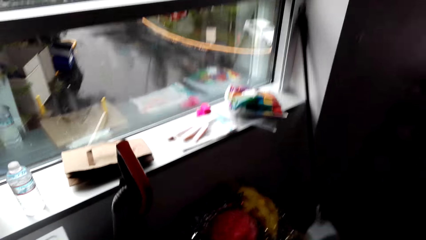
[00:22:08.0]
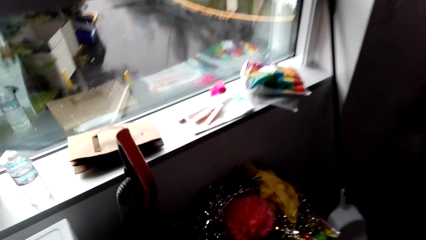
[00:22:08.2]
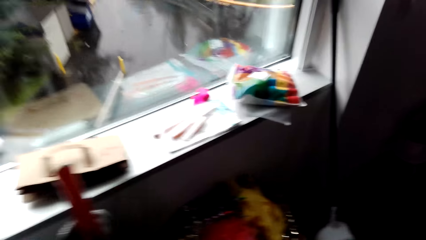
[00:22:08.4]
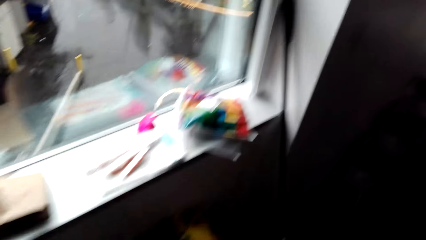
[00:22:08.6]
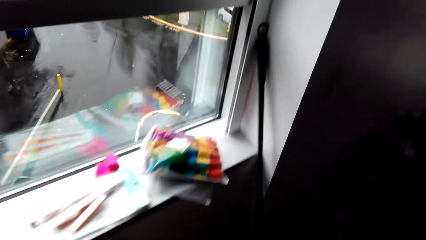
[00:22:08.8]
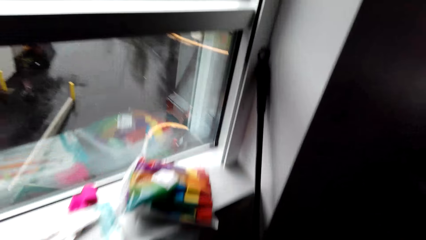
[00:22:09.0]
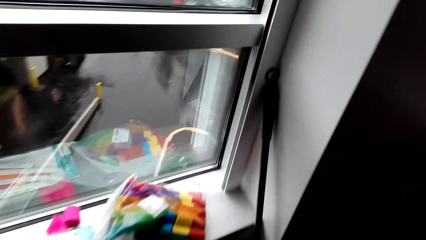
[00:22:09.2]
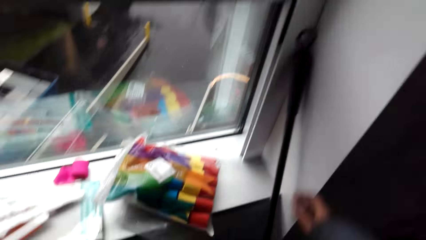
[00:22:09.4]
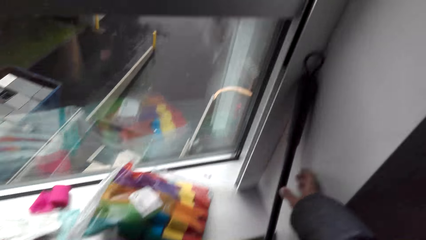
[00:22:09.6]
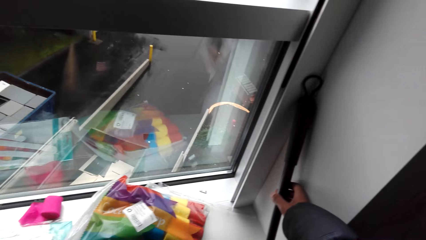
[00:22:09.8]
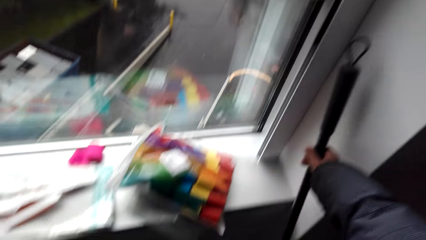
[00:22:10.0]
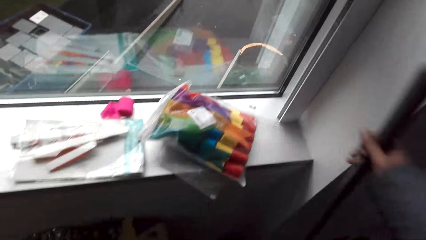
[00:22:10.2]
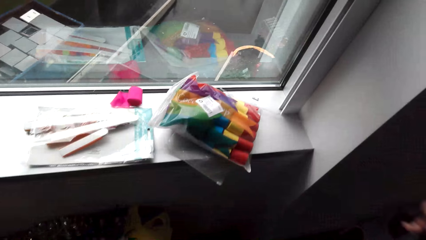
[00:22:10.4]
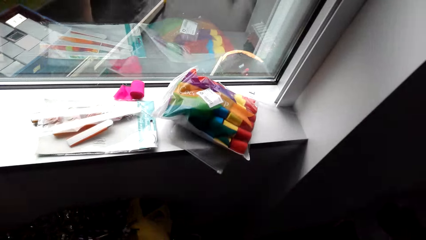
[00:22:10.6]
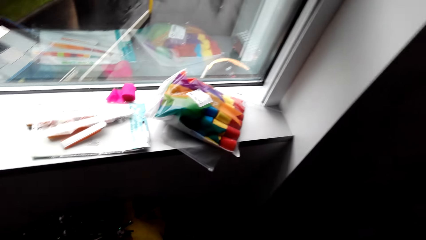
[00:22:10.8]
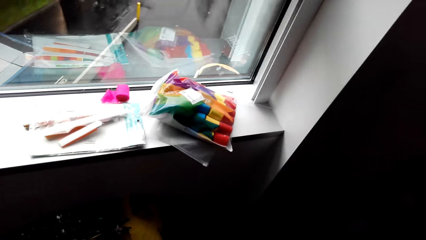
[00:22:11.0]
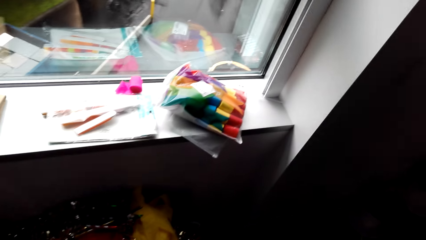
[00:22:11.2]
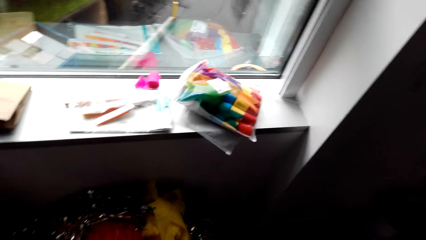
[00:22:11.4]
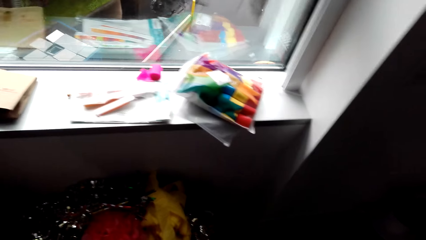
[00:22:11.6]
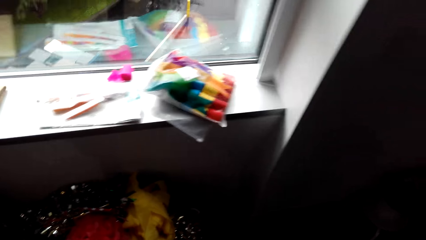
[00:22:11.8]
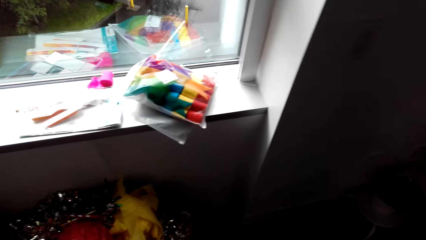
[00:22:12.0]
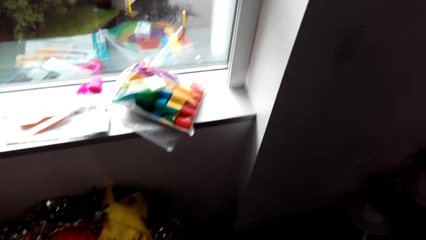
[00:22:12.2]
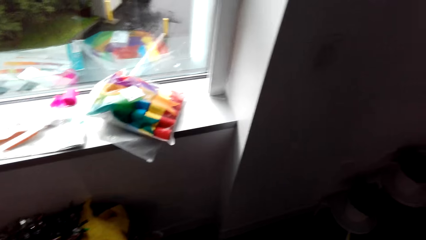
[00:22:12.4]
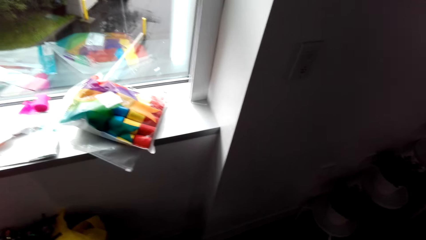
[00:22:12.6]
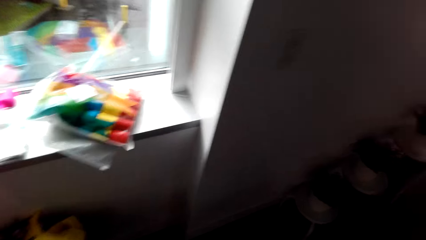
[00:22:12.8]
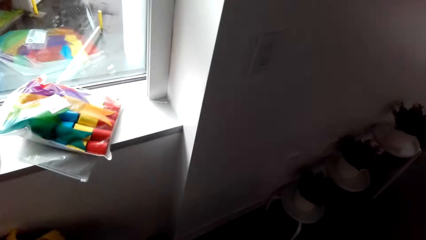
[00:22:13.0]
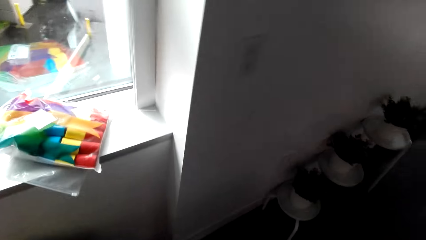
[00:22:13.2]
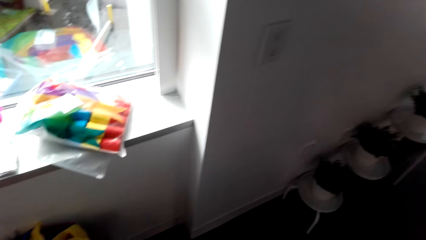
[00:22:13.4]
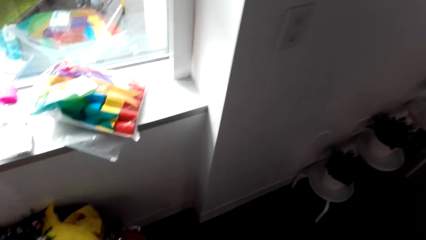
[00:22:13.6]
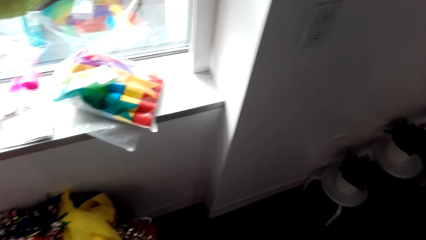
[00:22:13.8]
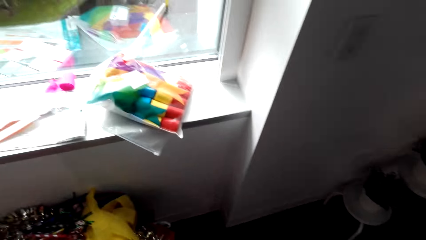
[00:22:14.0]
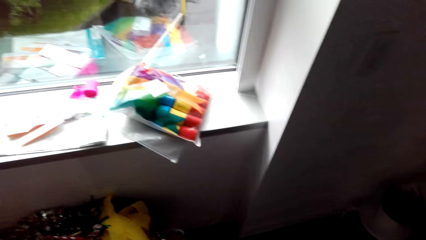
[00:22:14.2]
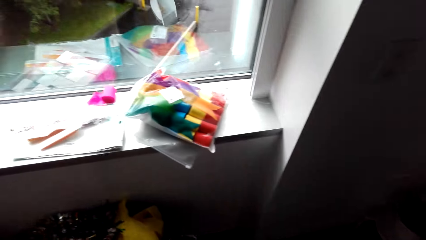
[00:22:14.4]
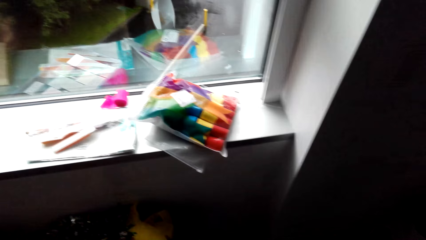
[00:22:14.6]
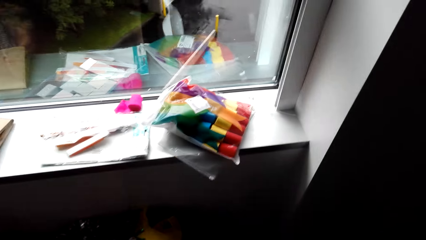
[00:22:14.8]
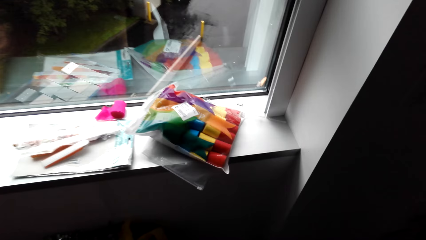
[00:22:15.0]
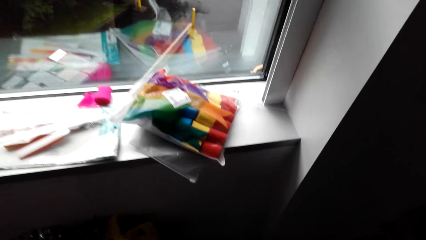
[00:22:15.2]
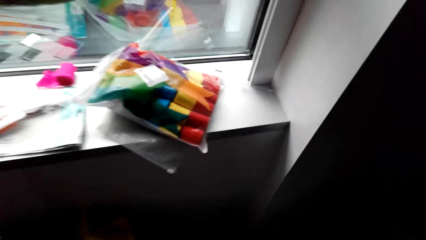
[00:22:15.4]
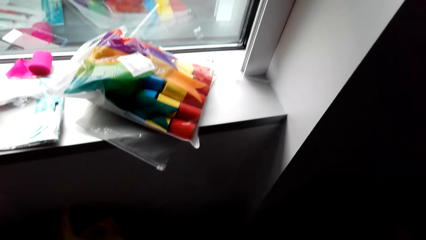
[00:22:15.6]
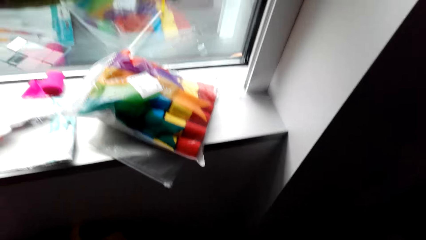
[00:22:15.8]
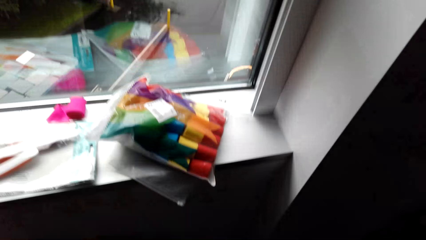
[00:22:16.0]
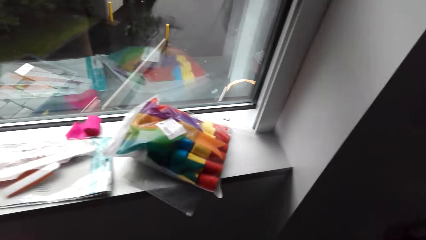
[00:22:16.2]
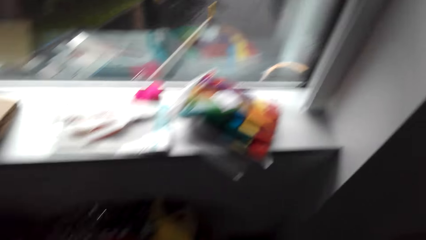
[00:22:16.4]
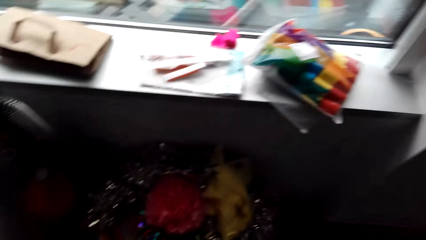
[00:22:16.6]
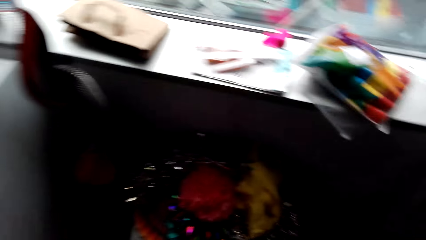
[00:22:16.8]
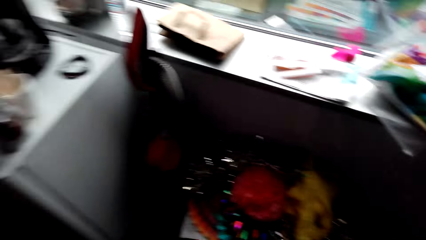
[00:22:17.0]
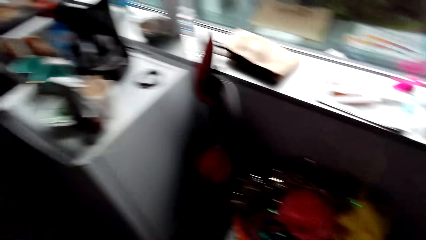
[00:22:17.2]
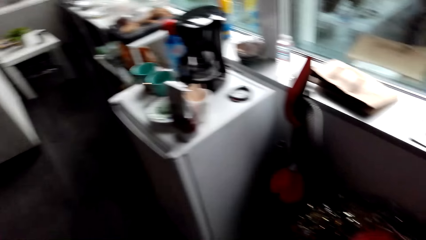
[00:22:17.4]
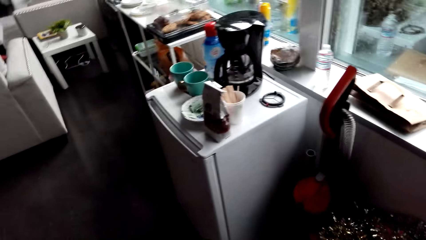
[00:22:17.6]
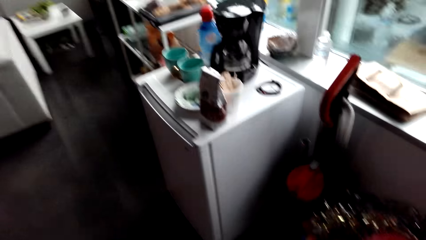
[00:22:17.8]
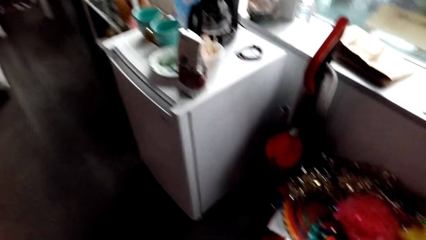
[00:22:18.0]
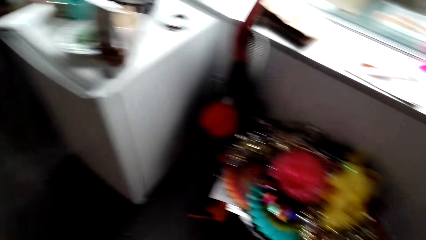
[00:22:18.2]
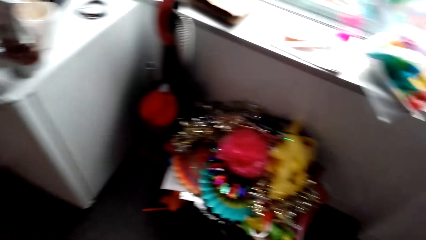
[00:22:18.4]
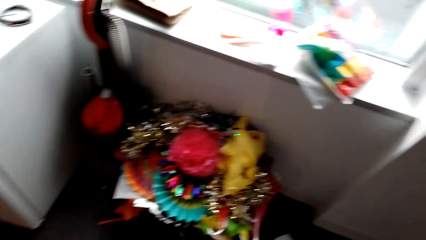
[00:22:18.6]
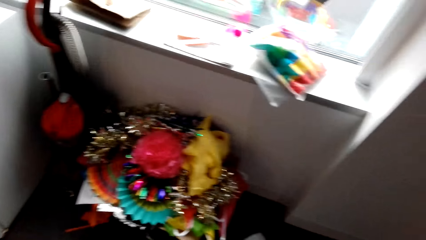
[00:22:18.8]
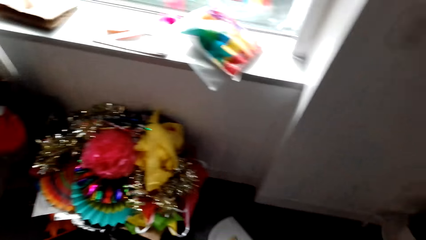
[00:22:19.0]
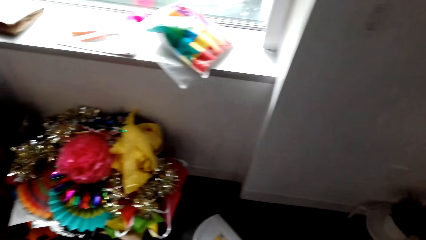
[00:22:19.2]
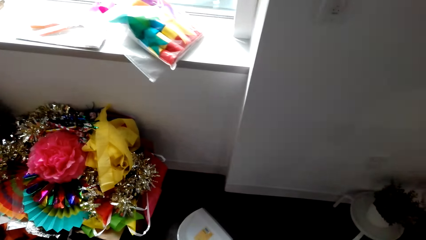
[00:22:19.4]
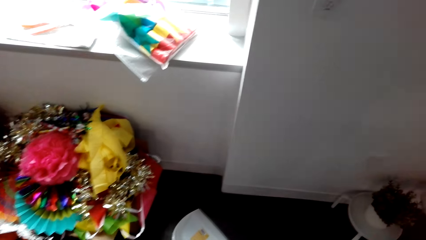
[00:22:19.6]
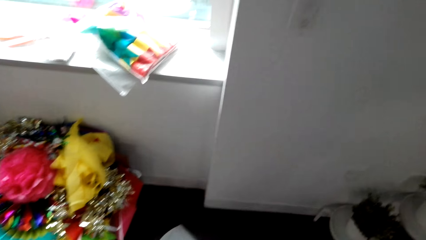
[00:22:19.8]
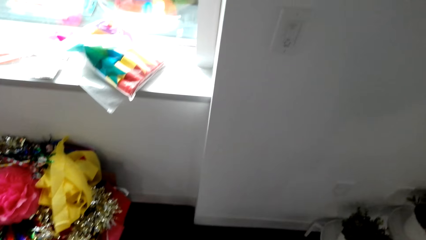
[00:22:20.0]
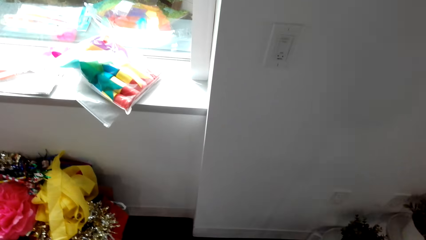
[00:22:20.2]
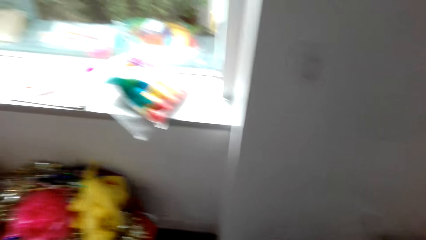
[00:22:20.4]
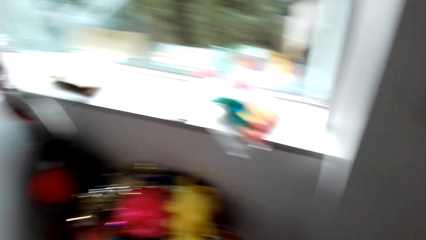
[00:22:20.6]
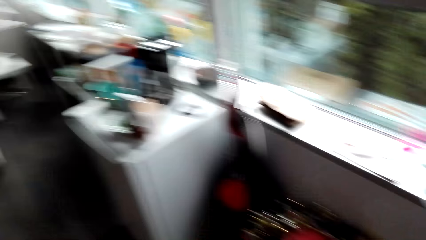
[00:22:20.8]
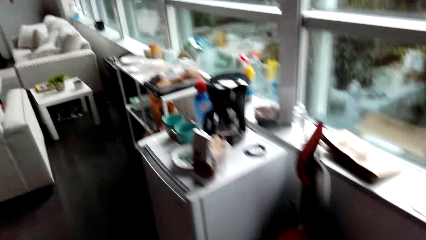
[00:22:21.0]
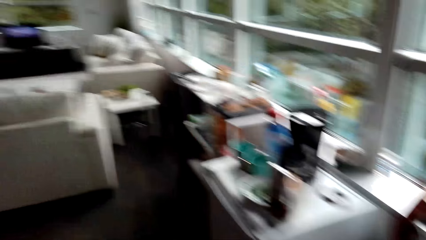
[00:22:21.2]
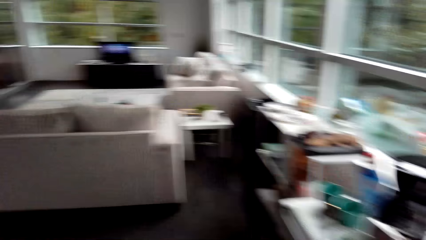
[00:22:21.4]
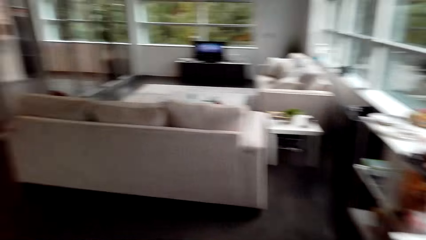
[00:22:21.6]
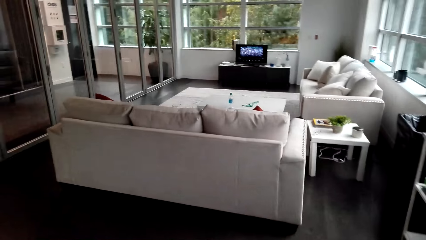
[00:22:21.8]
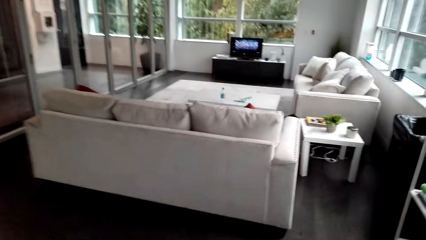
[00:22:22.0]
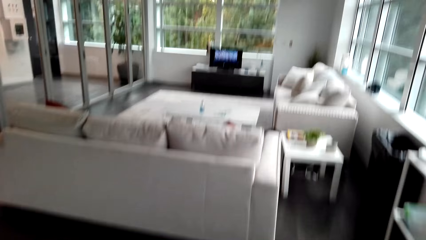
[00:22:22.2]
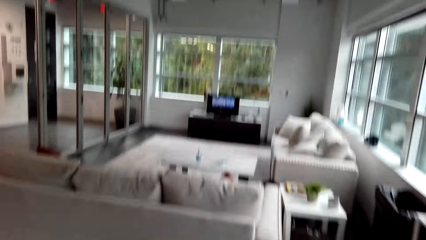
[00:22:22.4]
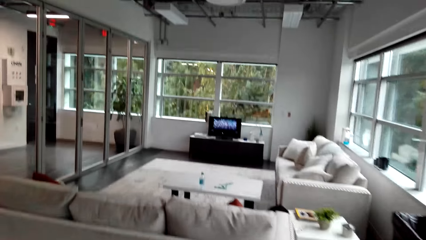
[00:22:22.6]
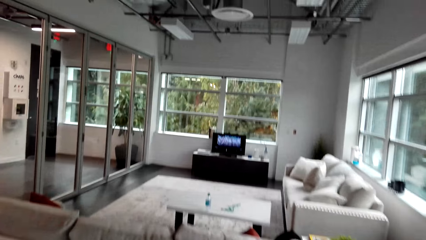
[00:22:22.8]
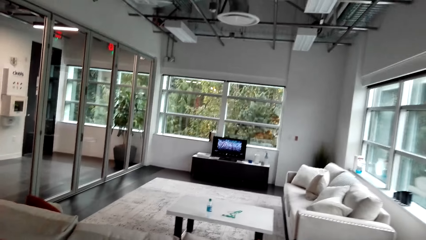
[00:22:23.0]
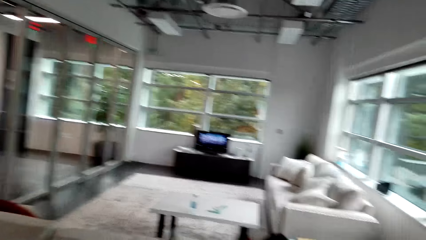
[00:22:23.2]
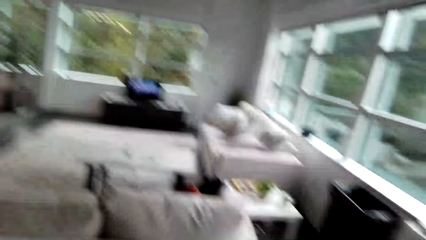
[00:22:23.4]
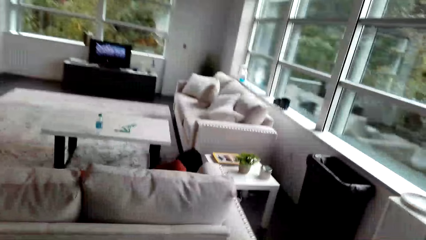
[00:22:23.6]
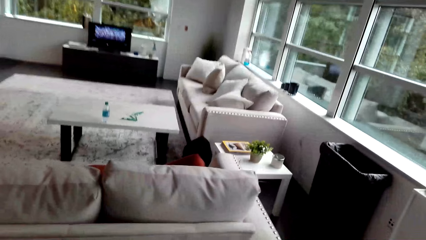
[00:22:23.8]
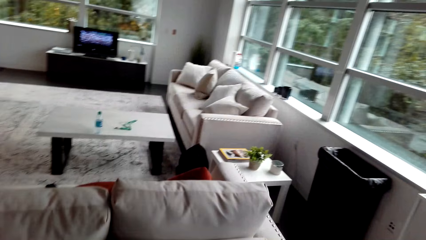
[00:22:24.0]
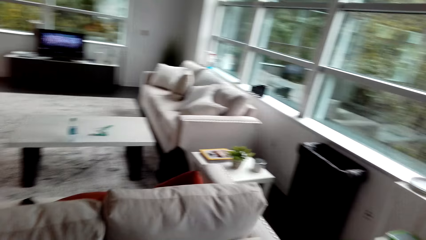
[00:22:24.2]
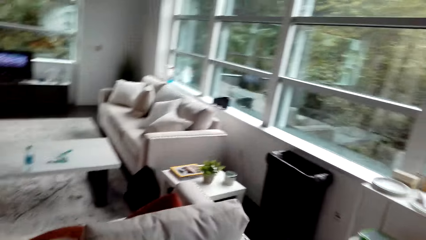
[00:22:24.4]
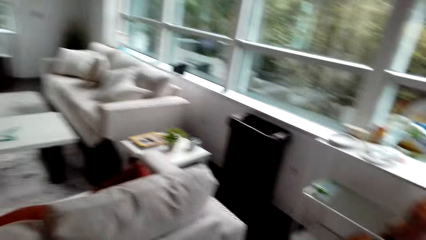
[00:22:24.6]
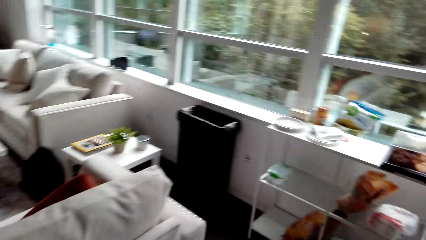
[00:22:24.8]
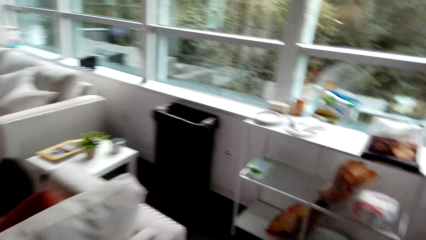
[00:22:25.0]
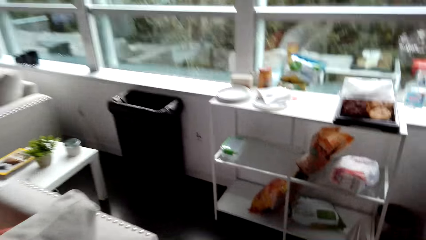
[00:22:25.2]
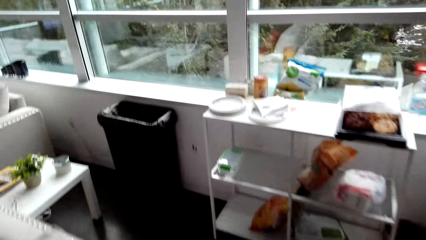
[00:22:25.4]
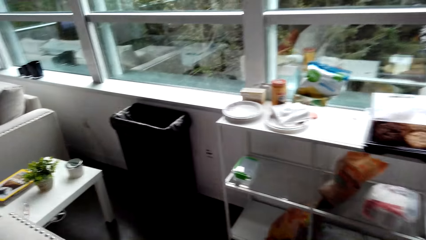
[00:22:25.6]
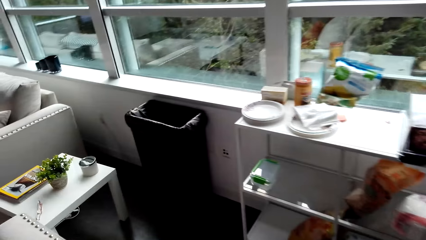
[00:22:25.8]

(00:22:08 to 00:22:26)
The camera wearer picks up a broom. They look around. They walk around the house.
